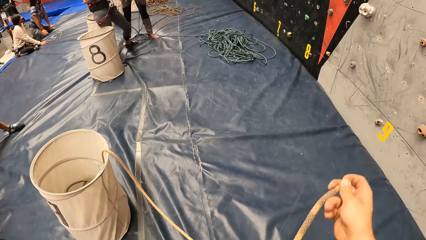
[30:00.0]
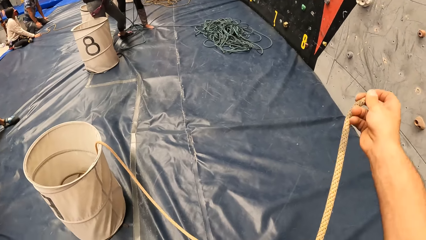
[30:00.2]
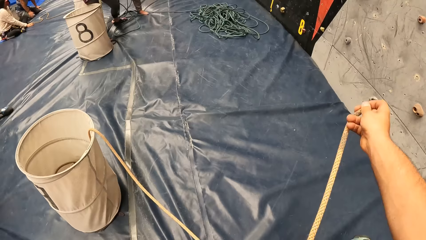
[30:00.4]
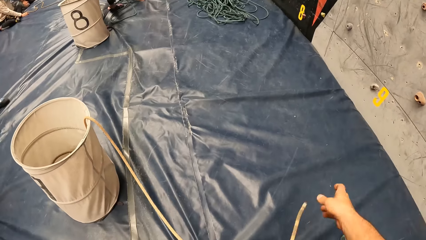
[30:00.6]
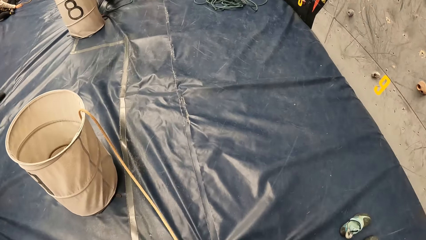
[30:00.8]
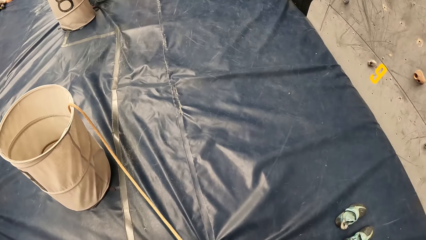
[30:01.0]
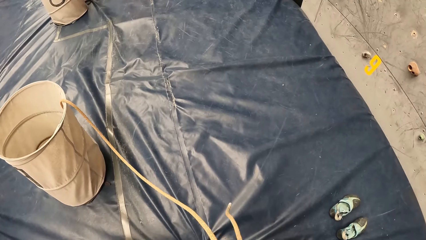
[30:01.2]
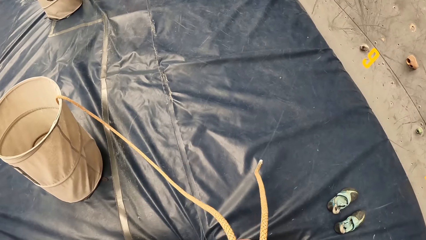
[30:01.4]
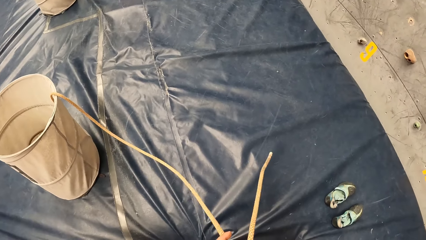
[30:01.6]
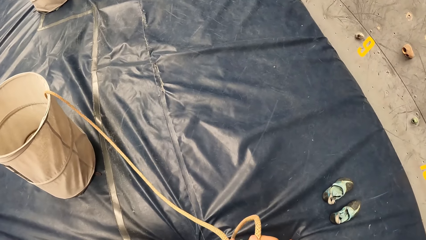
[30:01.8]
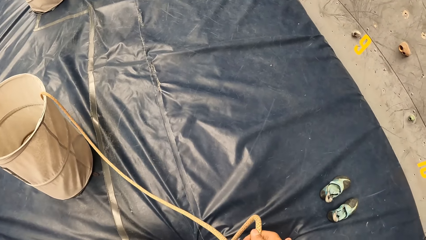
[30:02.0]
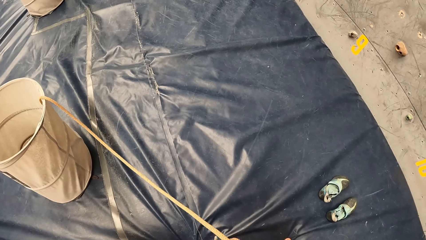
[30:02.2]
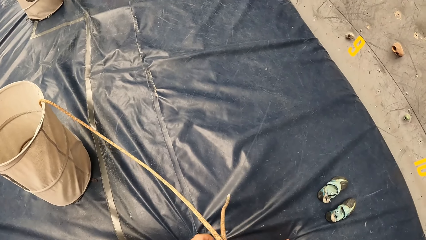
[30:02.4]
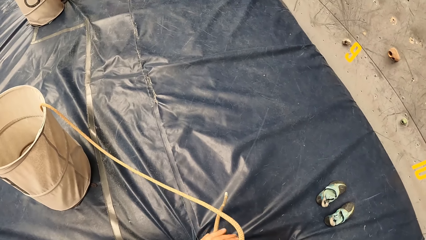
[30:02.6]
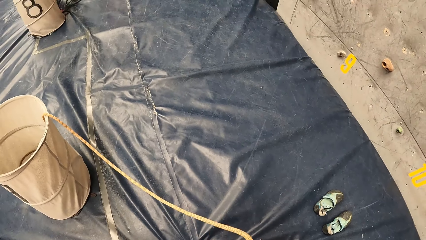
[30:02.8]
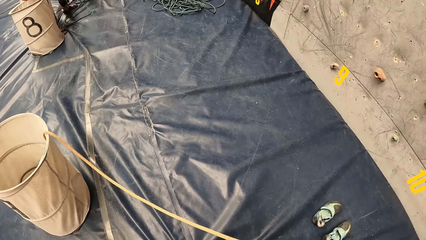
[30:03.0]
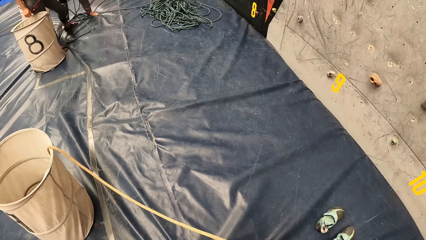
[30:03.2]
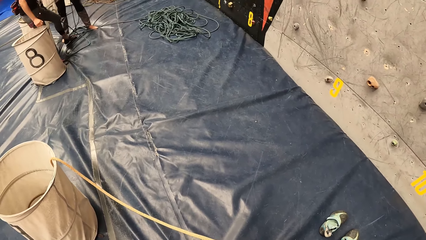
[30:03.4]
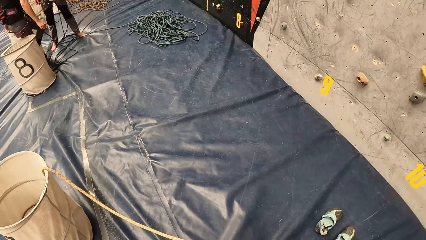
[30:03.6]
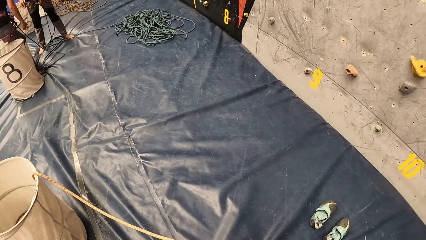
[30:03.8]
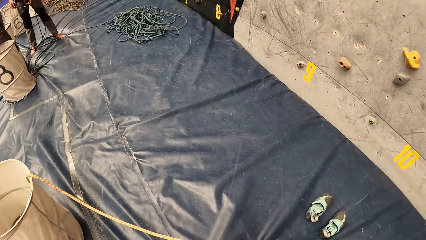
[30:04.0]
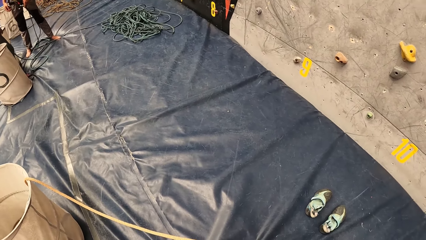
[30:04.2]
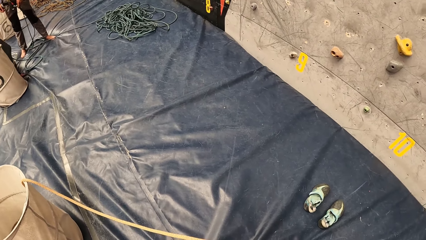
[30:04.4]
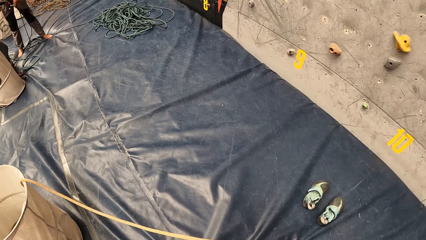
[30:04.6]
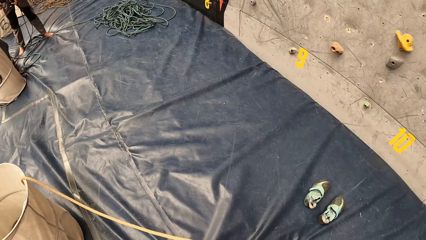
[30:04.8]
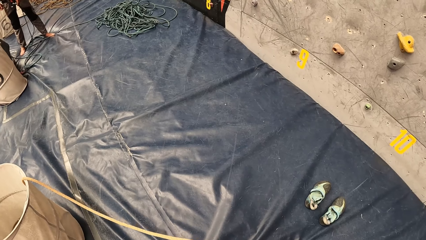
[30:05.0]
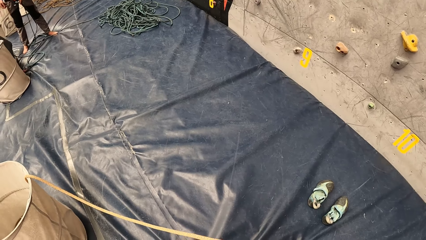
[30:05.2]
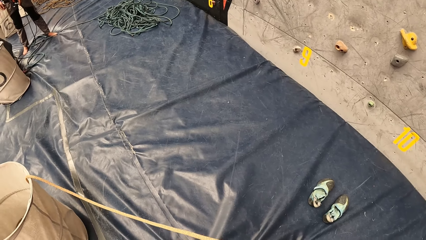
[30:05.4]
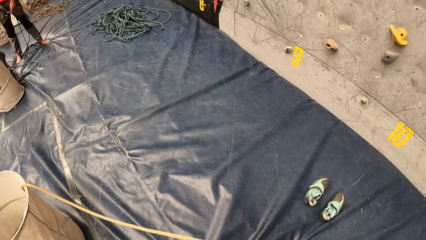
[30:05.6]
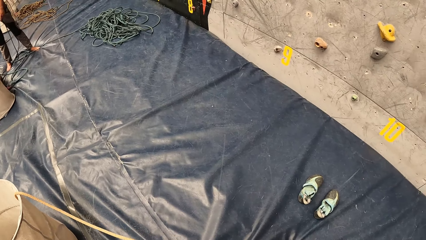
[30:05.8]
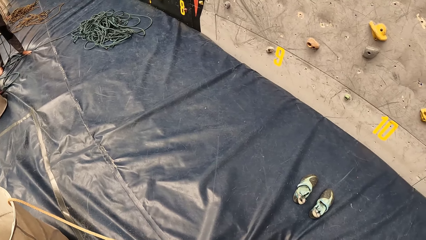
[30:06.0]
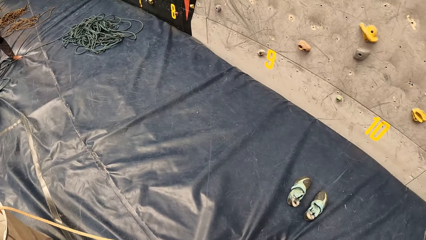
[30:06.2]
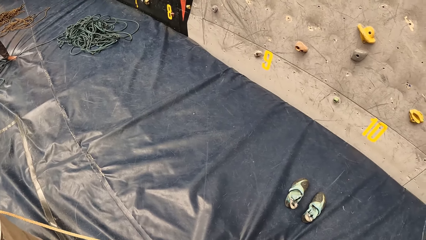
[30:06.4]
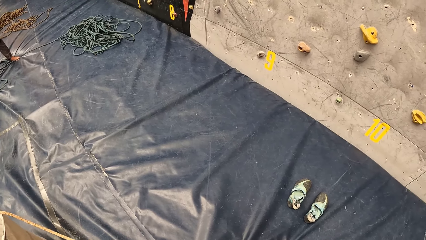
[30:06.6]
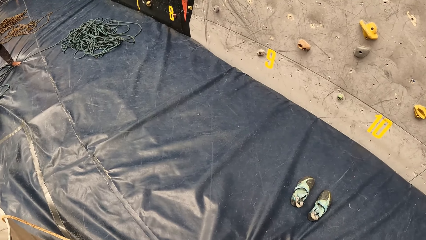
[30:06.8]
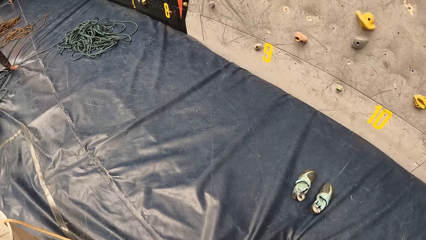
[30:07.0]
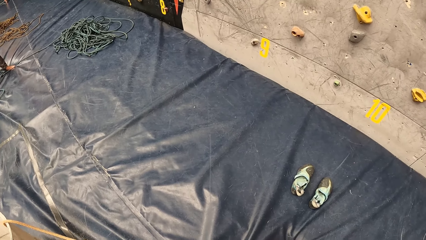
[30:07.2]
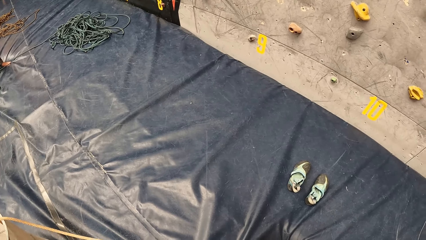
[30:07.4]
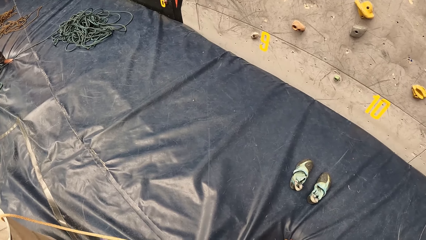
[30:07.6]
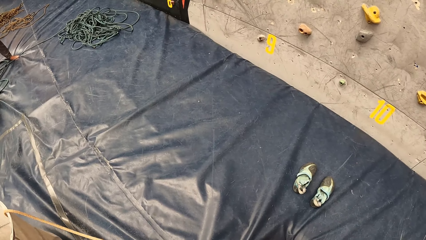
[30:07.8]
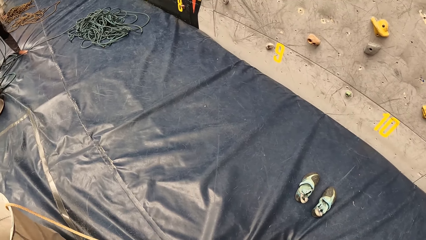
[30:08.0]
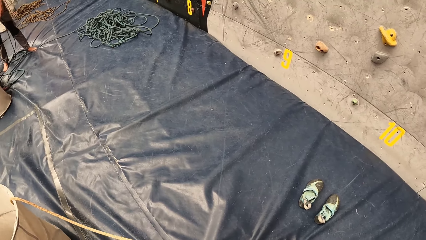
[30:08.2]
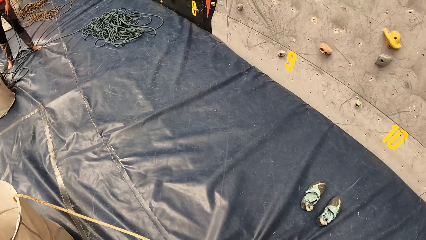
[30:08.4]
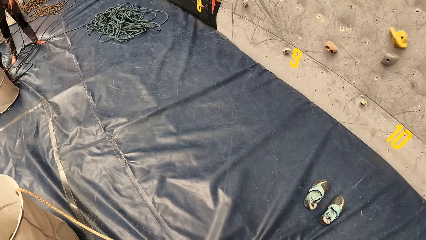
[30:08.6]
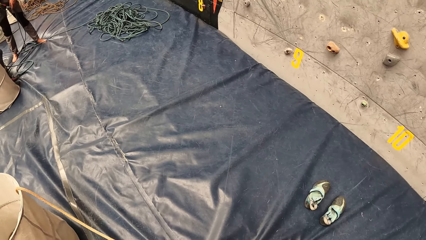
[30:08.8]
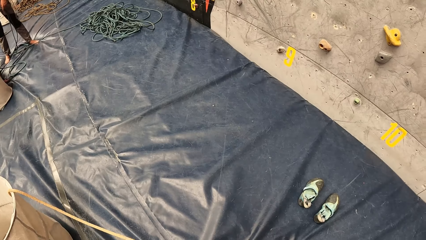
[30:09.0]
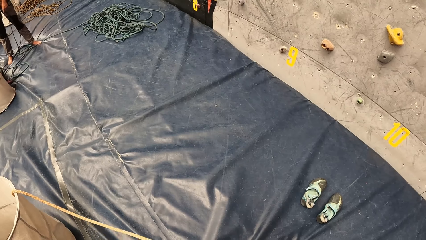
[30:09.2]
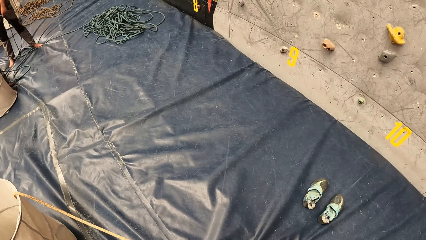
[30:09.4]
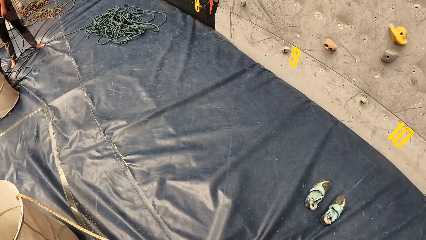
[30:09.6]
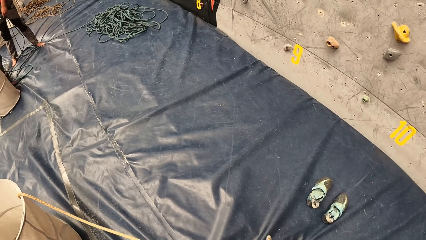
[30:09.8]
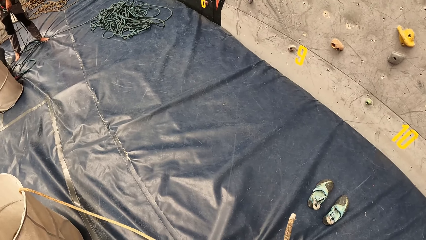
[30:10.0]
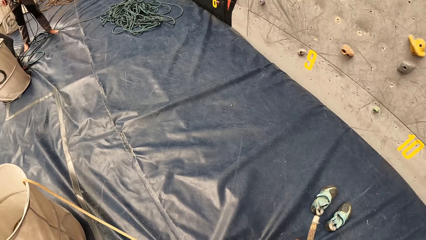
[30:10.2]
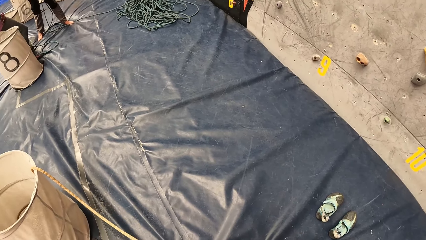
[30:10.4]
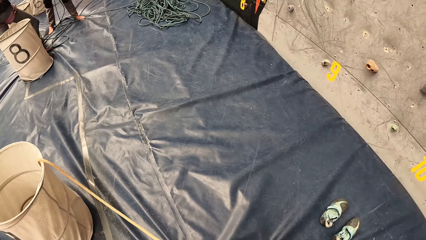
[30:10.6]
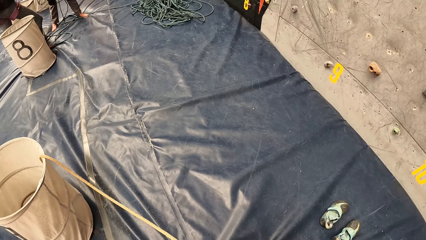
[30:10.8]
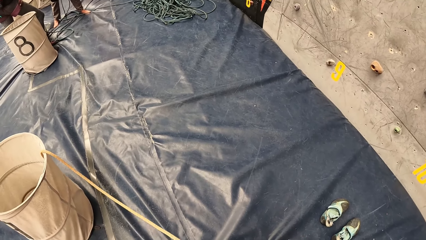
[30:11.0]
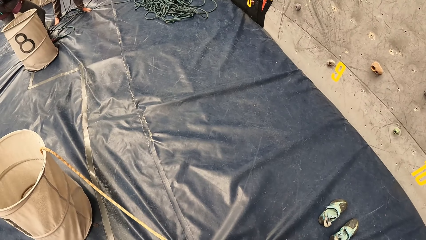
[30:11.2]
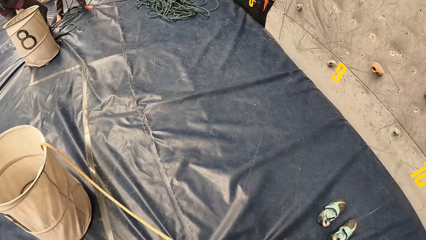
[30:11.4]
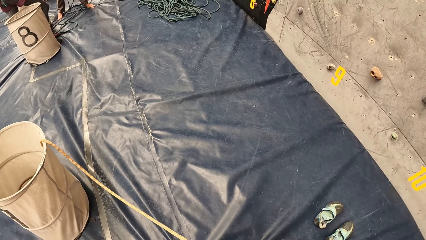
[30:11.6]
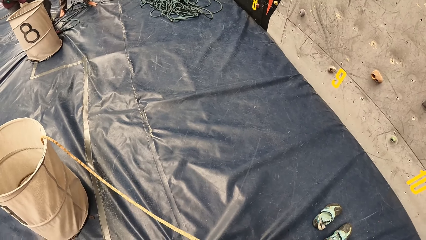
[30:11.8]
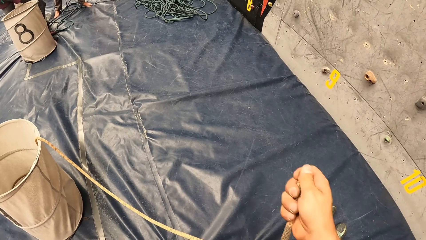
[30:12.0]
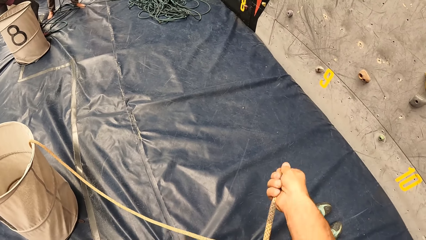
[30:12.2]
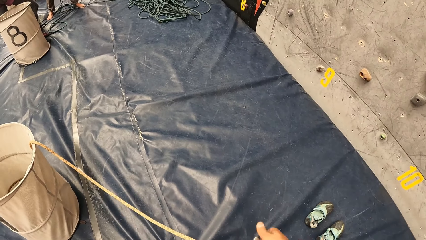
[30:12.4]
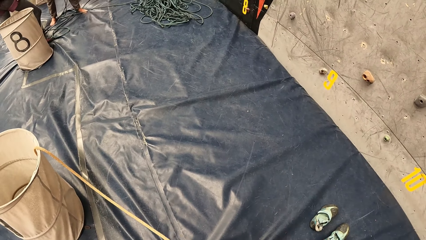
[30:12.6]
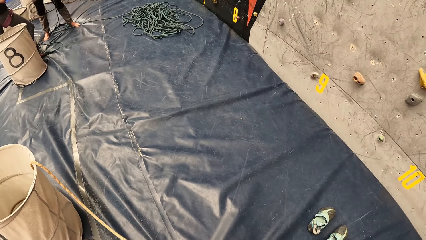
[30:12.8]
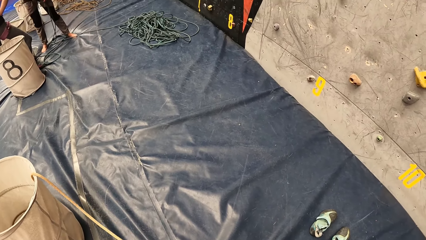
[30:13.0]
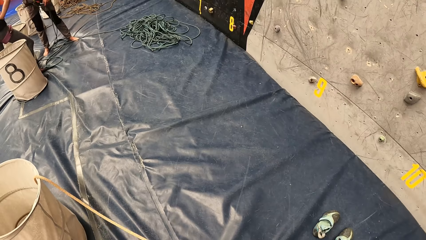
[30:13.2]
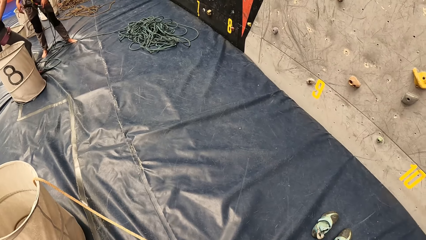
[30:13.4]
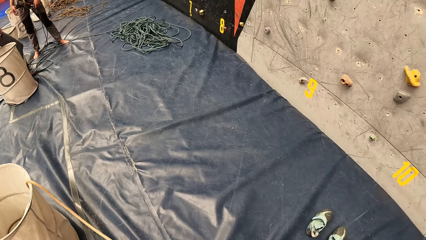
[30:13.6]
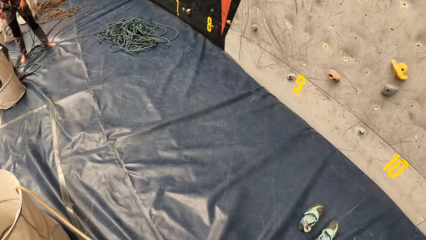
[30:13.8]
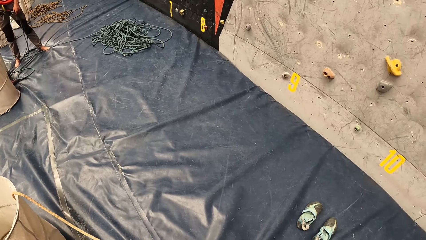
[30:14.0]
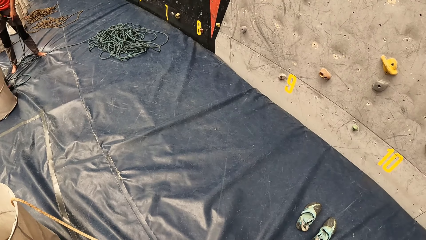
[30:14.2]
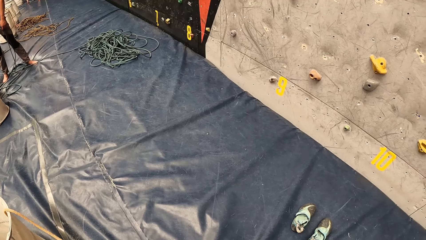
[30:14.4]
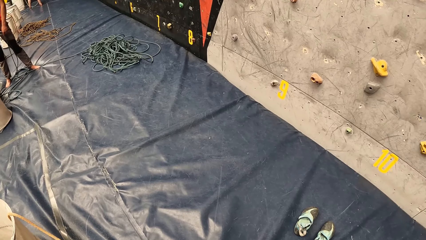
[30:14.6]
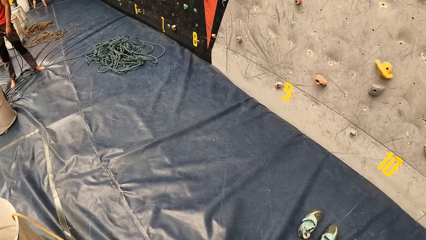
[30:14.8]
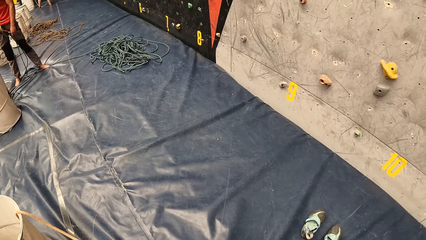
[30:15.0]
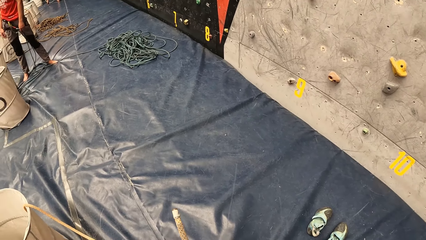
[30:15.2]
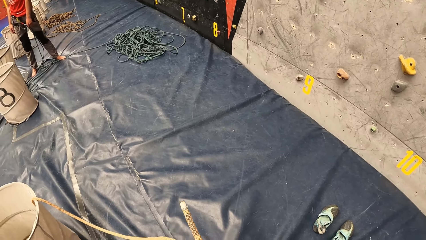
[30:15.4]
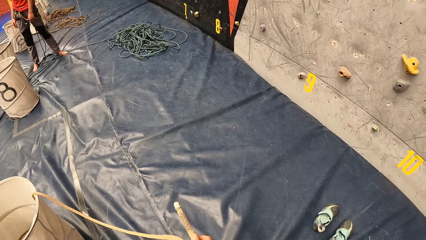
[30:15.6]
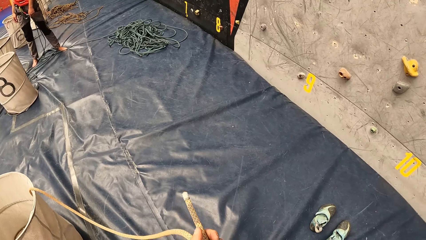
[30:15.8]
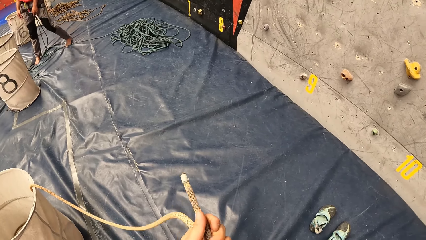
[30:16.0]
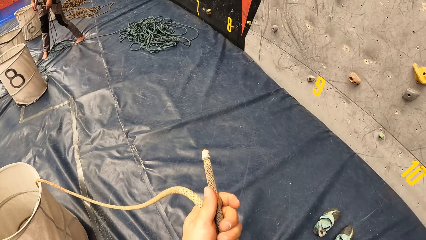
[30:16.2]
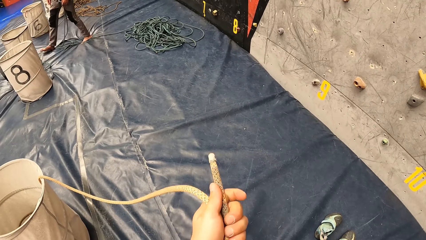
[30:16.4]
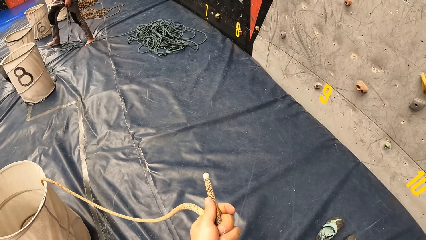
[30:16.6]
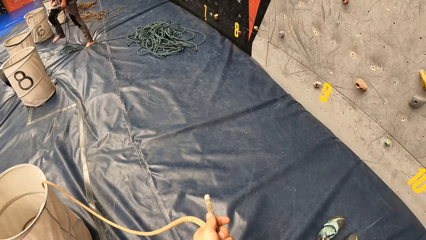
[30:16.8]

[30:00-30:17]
The camera wearer drops the rope. They tie the knot.
